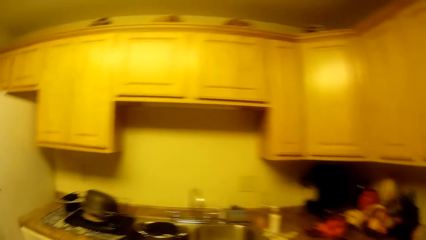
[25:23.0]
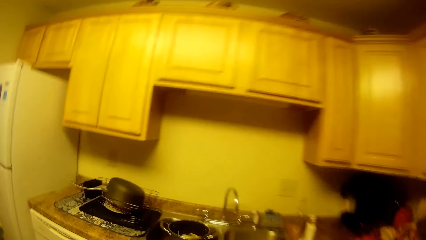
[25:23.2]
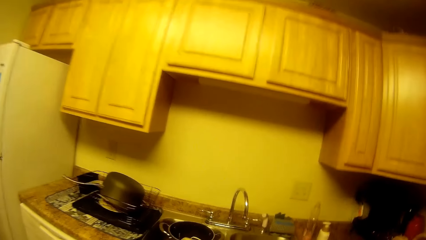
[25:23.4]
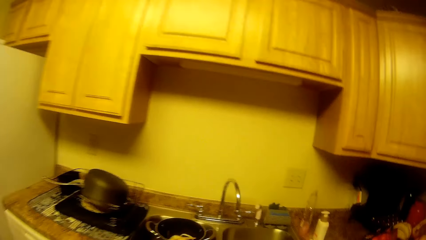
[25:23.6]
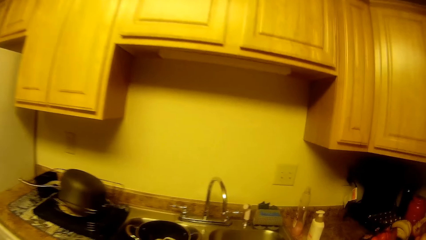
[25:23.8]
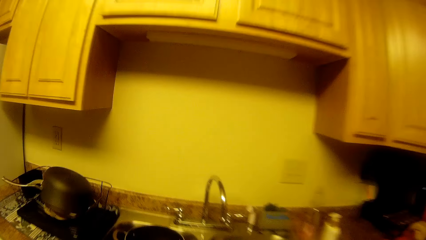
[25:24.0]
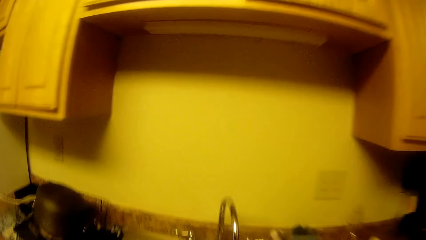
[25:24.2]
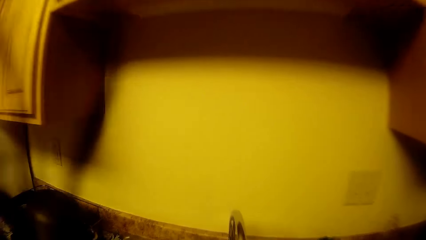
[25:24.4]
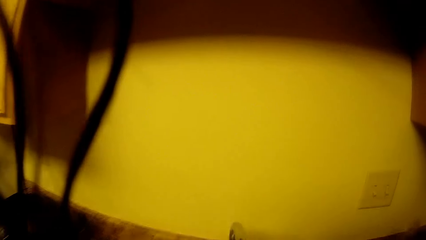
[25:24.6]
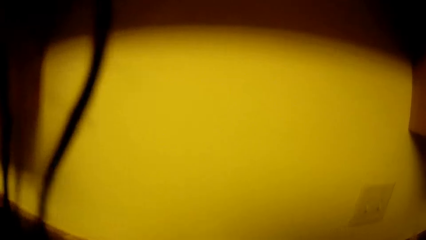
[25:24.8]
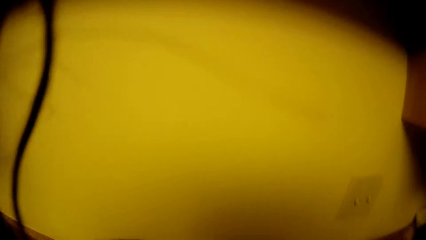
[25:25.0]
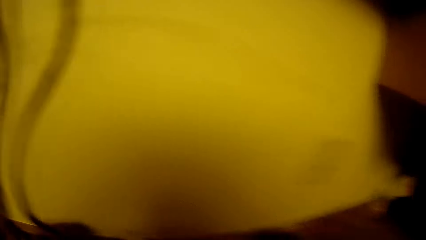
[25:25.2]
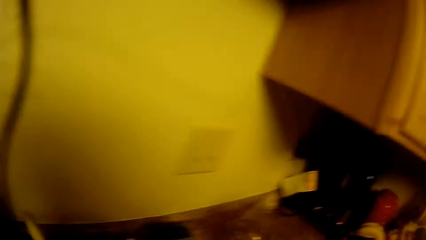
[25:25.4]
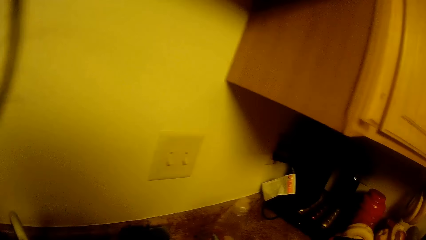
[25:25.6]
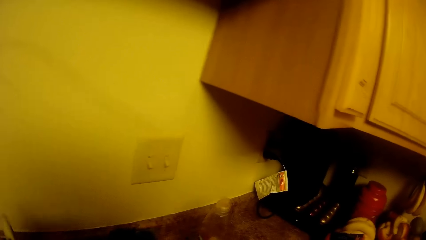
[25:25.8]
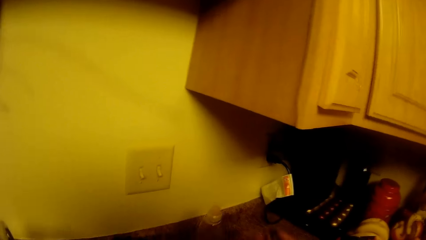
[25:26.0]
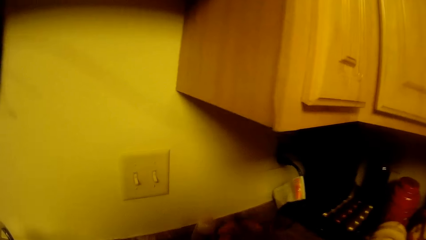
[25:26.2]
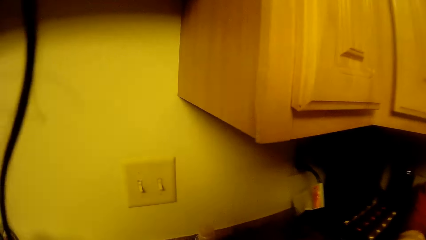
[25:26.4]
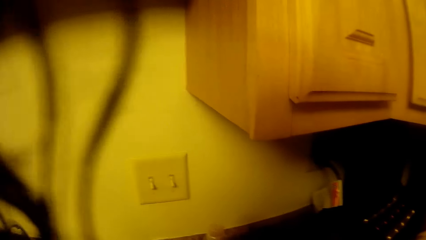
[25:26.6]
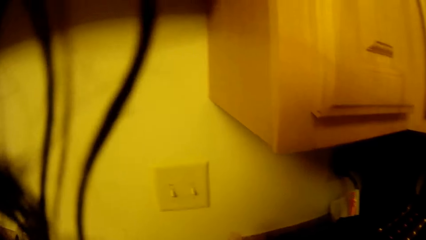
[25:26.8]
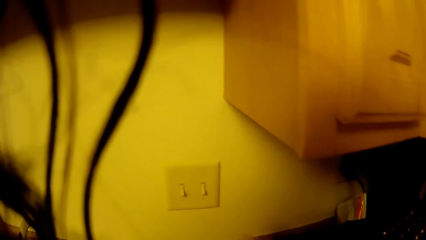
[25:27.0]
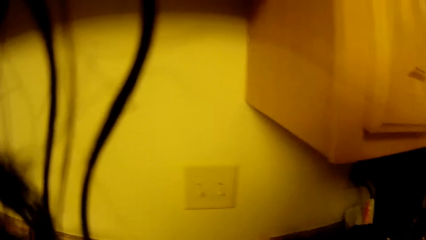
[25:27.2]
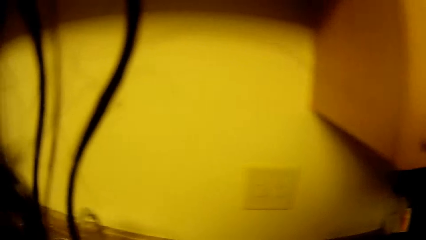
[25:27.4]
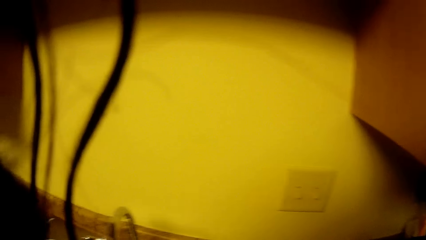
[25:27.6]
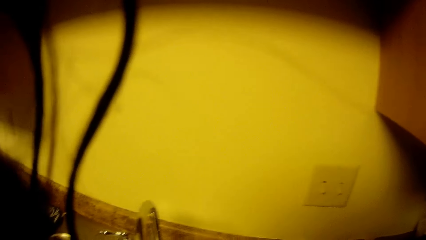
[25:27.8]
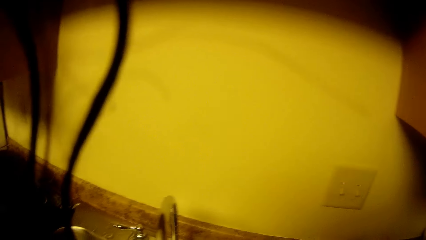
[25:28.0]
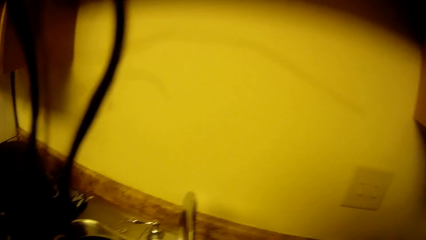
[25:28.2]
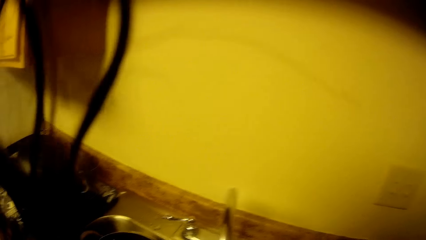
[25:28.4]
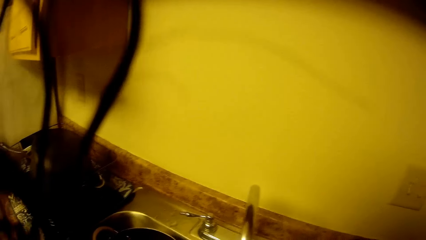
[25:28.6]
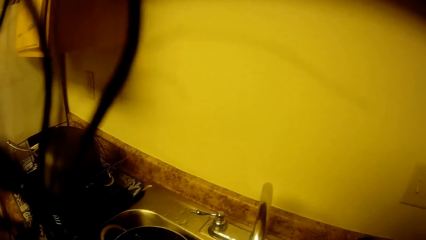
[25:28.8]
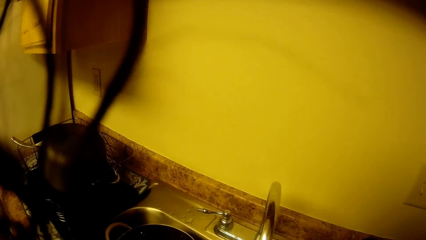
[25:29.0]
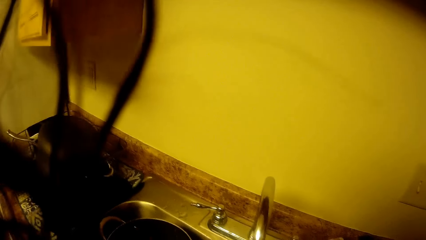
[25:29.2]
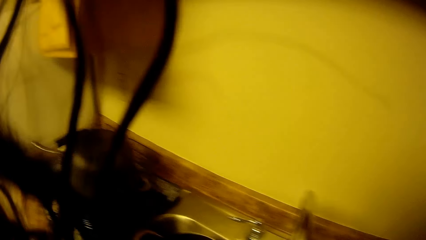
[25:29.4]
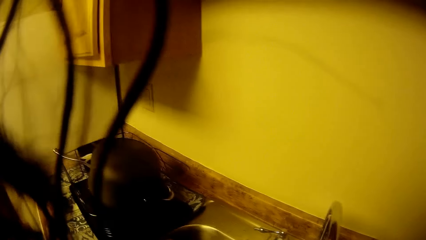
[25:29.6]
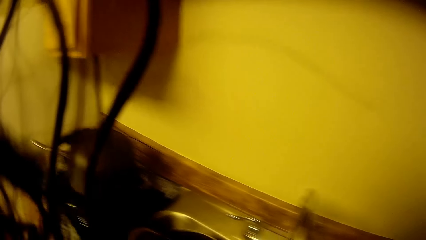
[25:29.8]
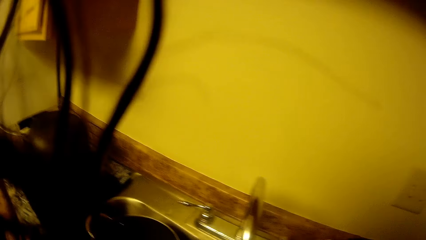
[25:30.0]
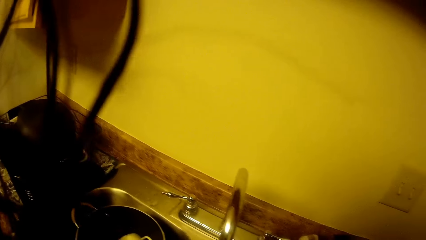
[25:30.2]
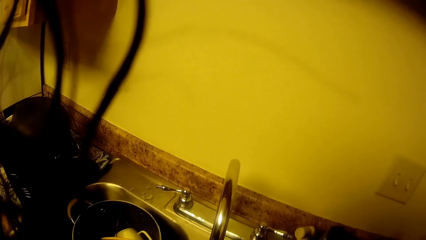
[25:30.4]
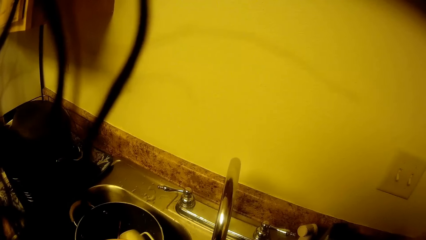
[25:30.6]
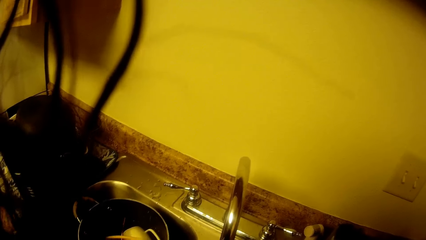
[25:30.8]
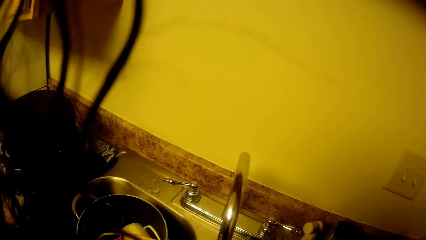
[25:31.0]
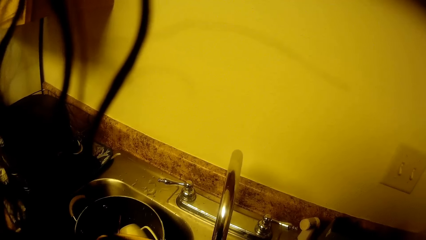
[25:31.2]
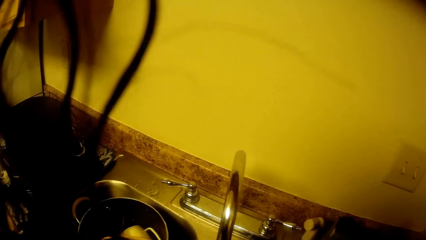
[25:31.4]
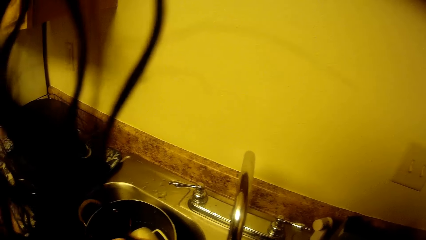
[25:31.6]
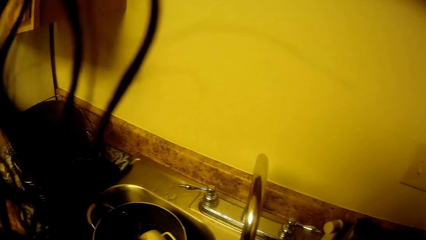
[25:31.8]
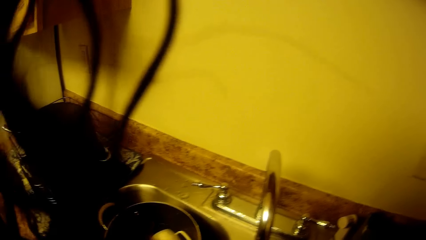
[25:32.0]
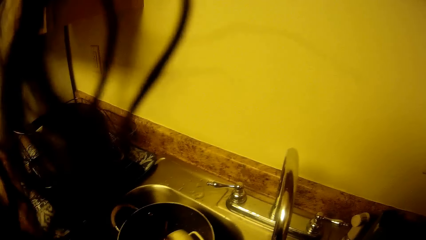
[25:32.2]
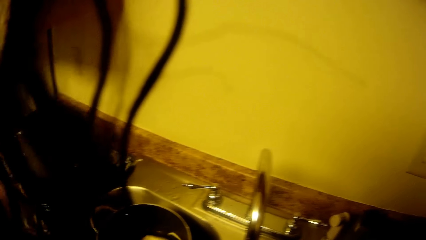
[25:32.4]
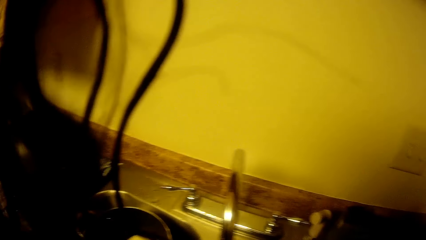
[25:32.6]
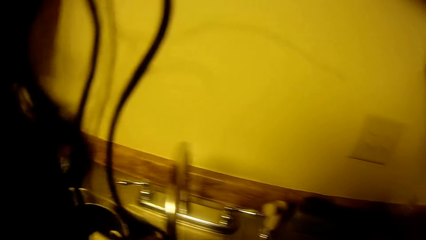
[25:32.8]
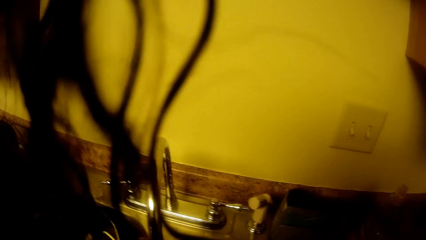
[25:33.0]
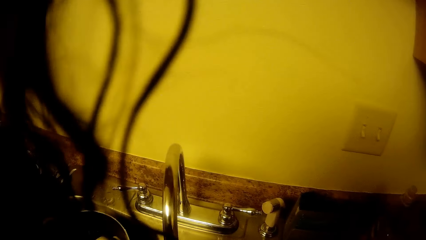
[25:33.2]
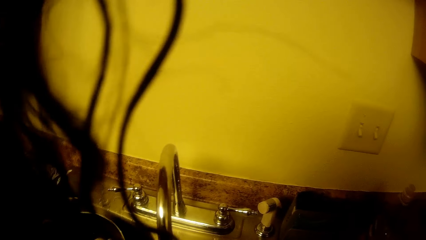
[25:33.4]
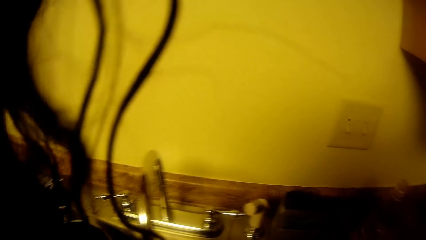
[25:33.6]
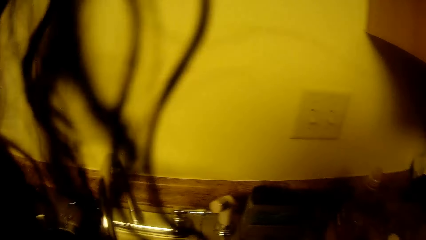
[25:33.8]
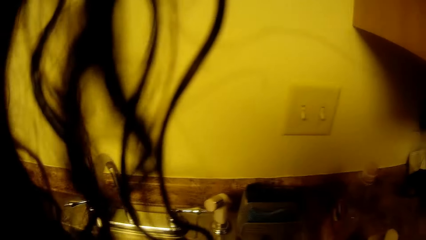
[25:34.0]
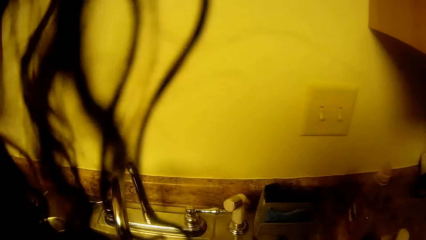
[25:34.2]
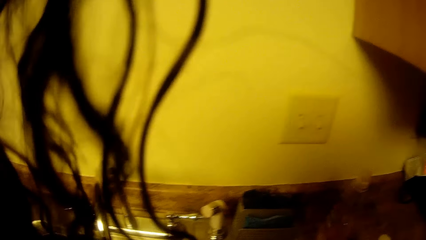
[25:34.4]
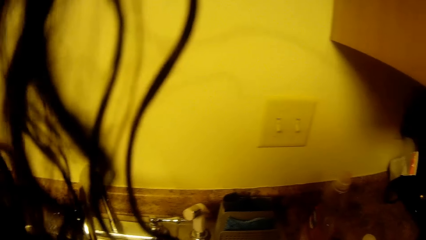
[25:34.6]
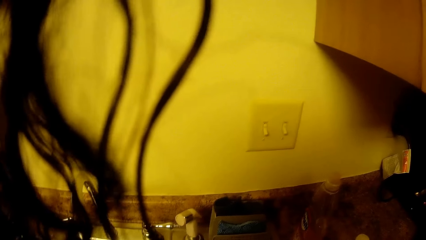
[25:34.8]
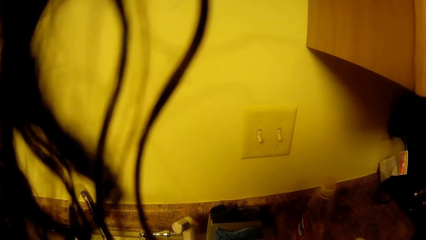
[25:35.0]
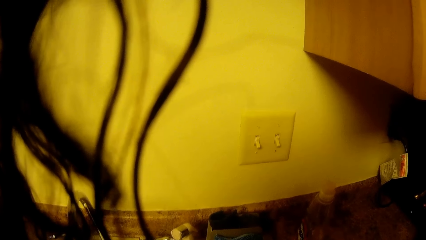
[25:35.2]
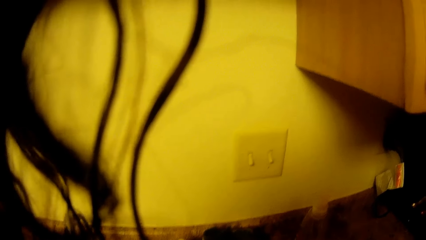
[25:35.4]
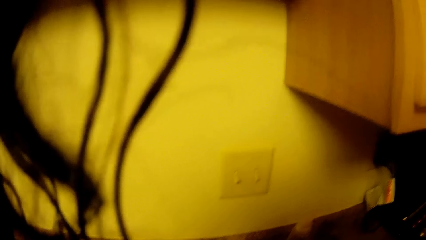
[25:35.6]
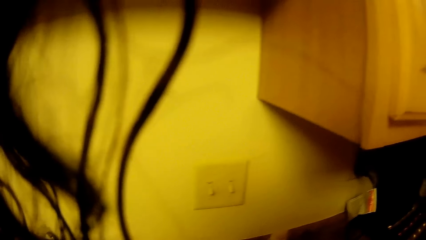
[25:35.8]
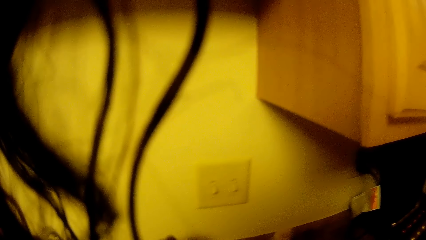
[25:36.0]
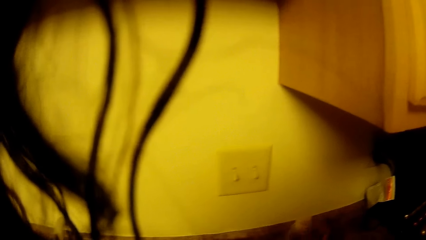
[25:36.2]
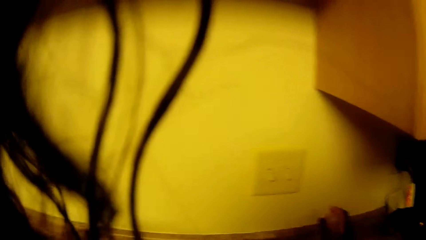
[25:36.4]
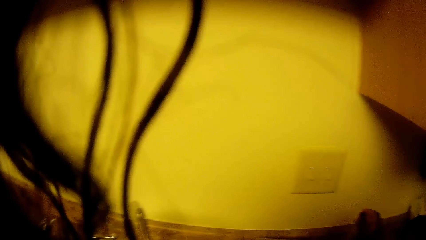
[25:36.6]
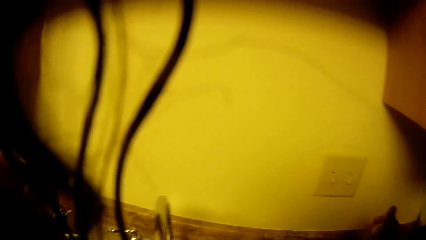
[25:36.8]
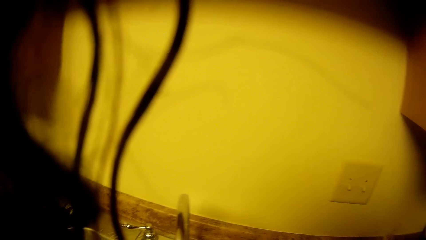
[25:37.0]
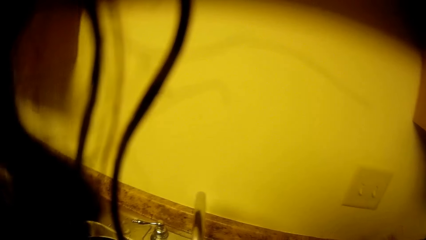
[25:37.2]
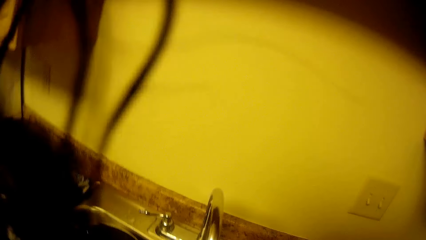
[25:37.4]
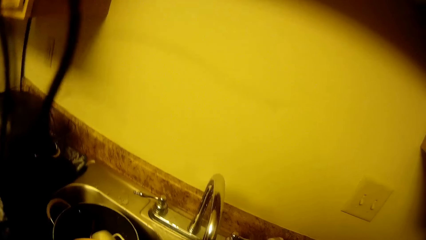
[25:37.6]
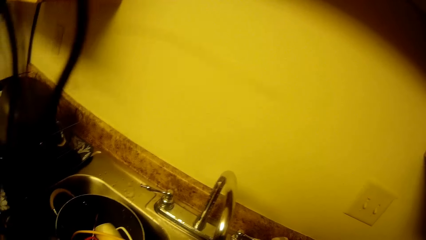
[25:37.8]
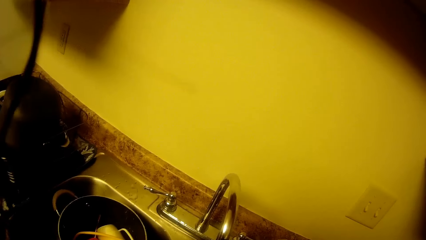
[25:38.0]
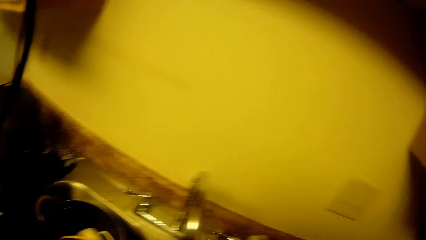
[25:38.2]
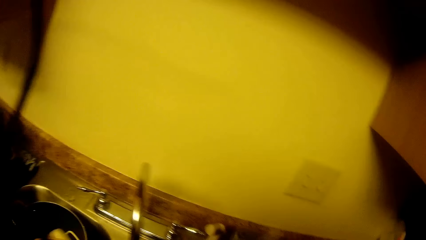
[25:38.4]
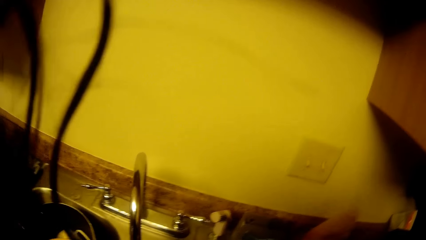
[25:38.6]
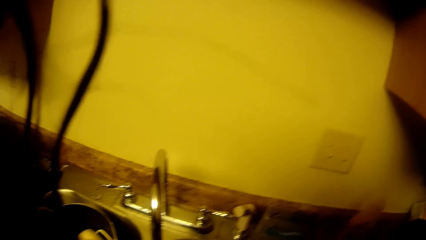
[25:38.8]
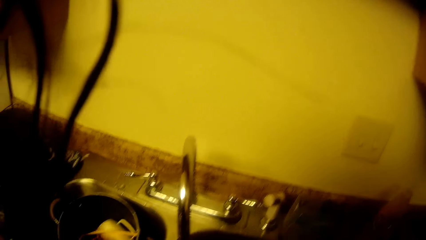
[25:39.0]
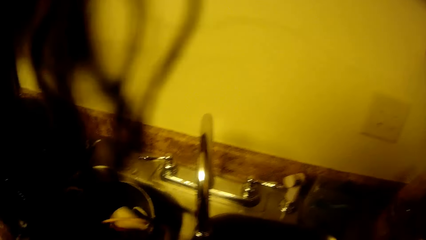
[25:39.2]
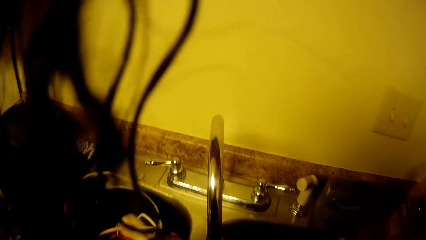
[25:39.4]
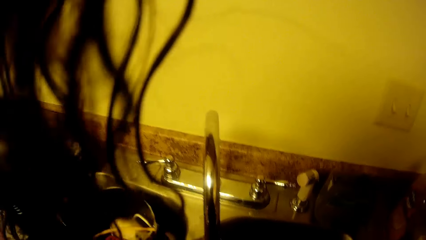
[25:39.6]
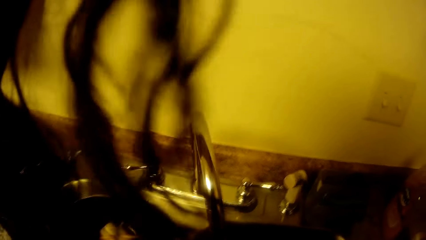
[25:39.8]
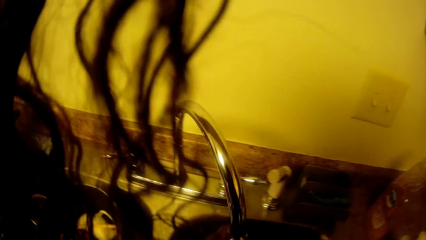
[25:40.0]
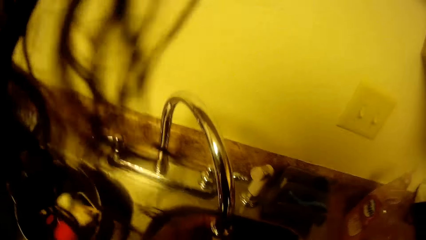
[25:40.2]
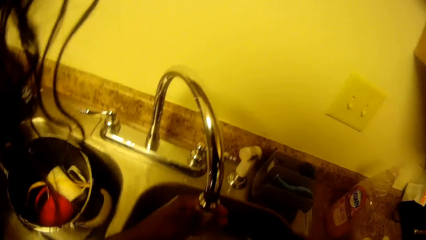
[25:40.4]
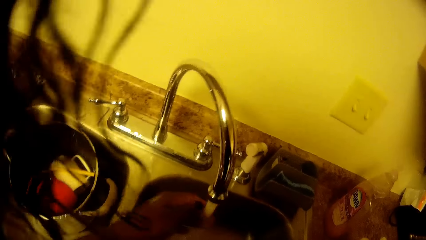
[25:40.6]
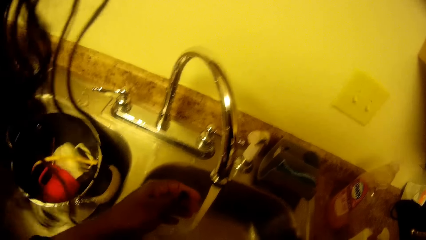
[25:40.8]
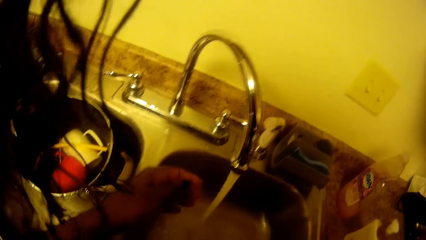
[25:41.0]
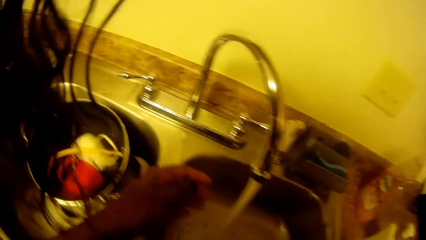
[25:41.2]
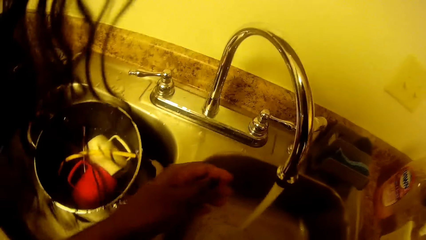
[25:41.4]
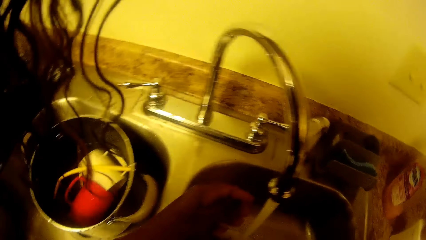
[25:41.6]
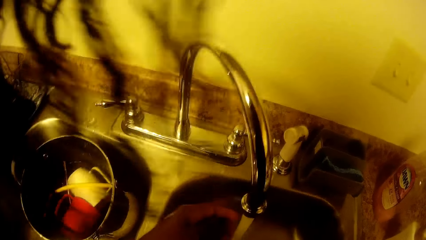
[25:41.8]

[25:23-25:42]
The camera wearer walks on the floor. She stands on the floor. She turns on the sink tap. She puts something on the countertop. She picks the sponge on the cabinet. She stands on the floor. She carries a bottle of soap on the cabinet with her right hand. She stands on the floor. She drops the bottle of soap on the cabinet with her right hand. She cleans the sink.
